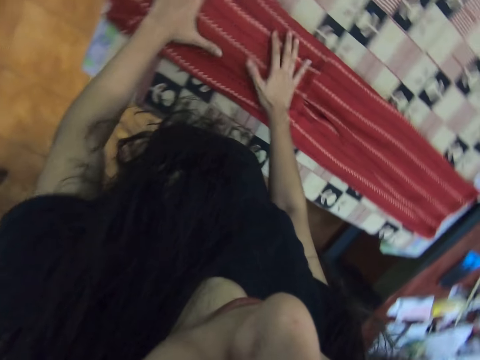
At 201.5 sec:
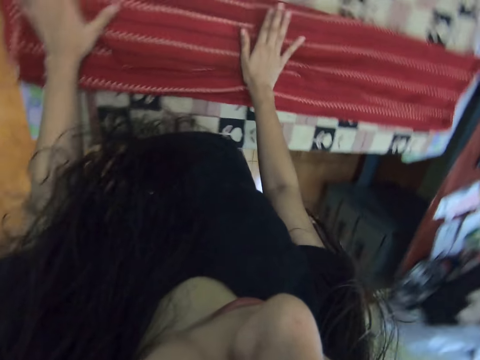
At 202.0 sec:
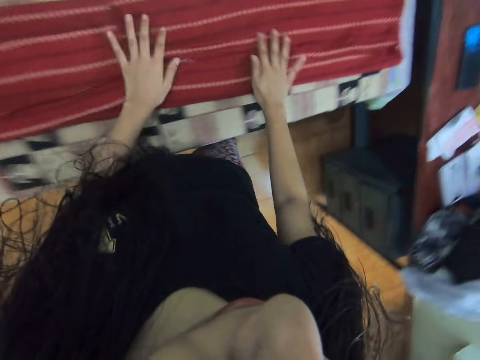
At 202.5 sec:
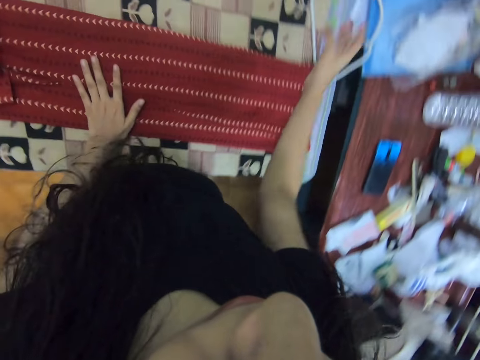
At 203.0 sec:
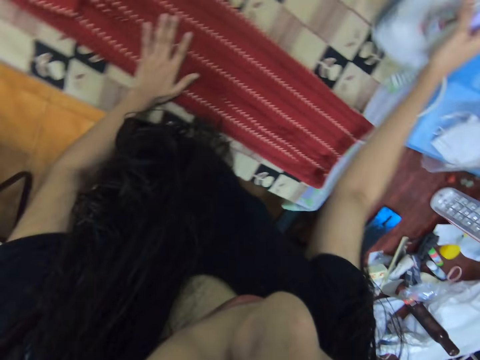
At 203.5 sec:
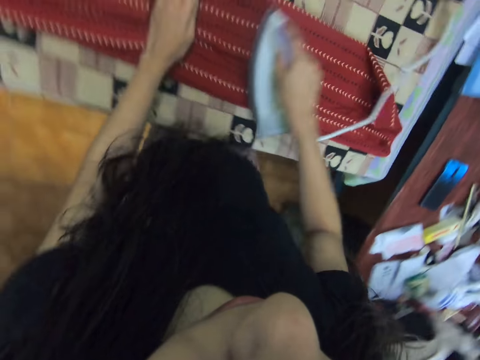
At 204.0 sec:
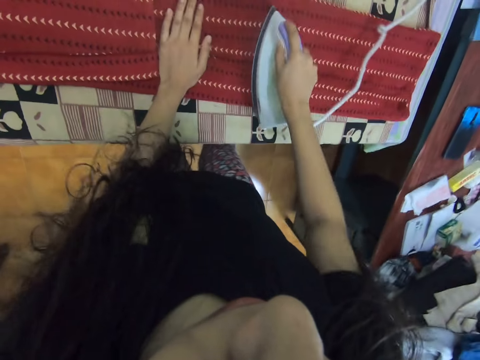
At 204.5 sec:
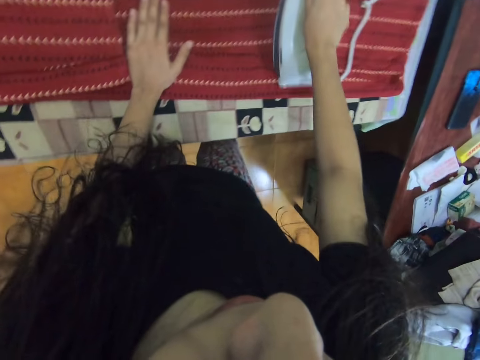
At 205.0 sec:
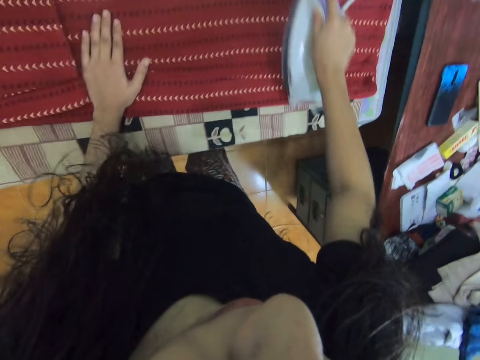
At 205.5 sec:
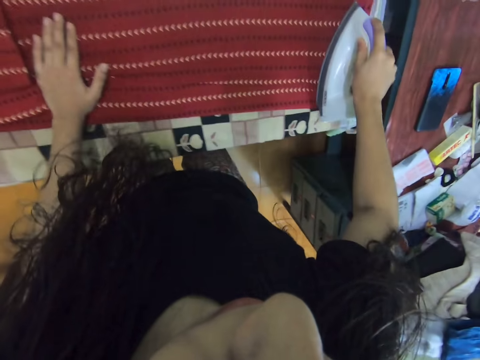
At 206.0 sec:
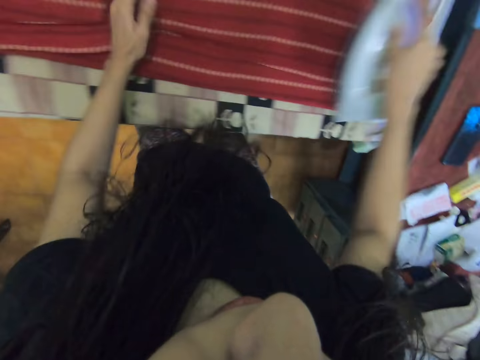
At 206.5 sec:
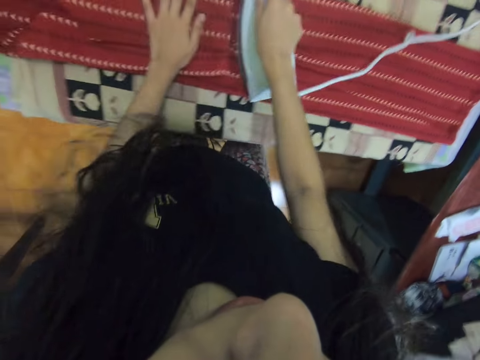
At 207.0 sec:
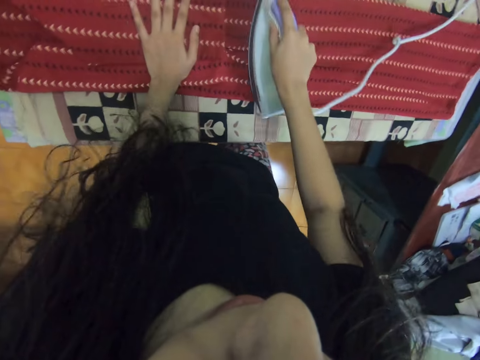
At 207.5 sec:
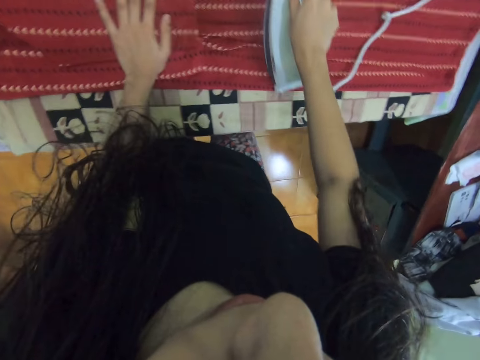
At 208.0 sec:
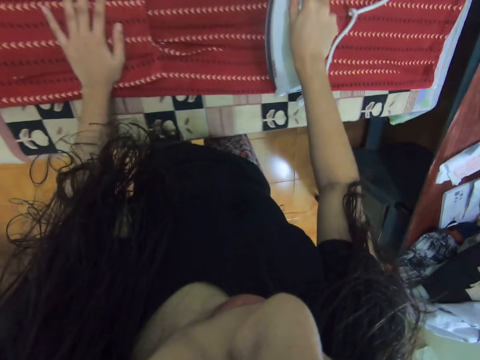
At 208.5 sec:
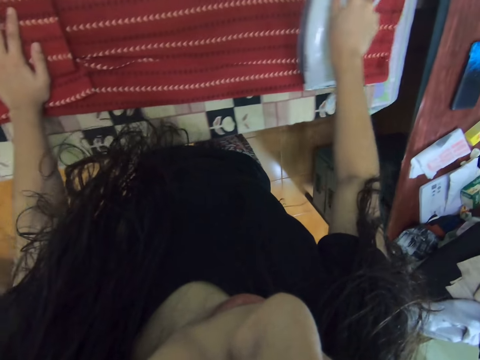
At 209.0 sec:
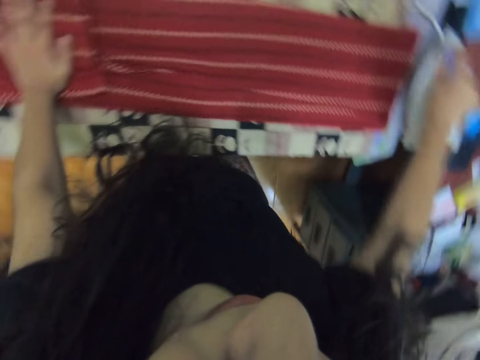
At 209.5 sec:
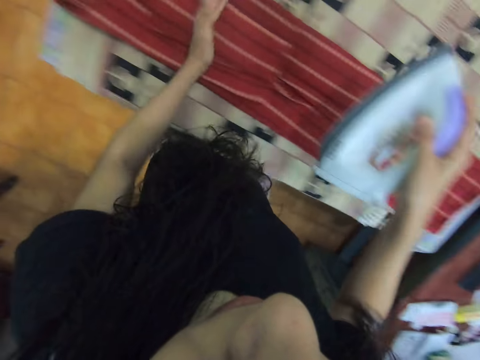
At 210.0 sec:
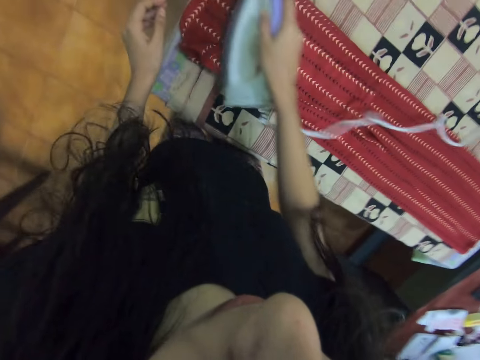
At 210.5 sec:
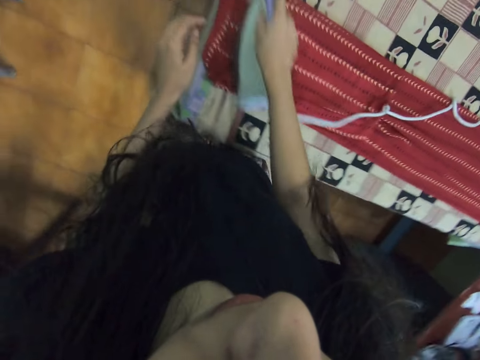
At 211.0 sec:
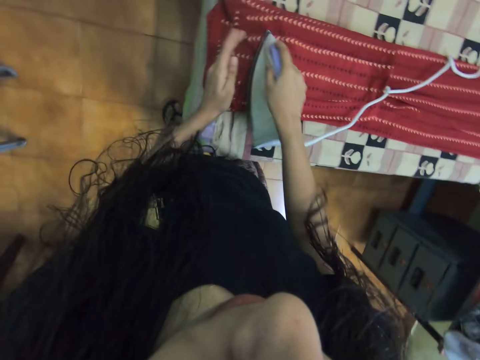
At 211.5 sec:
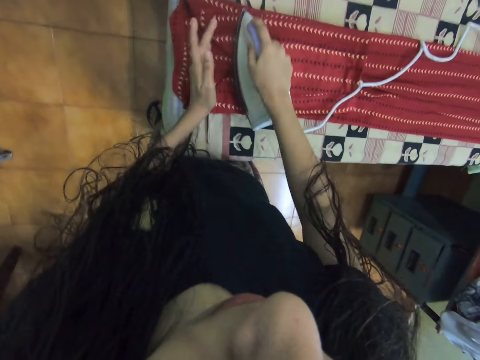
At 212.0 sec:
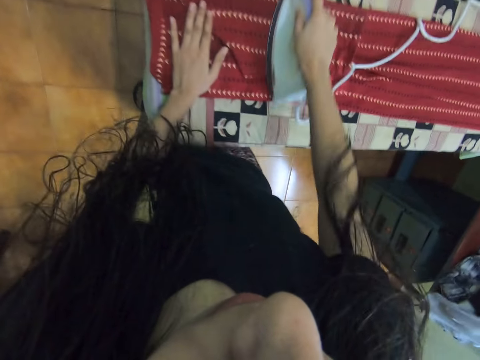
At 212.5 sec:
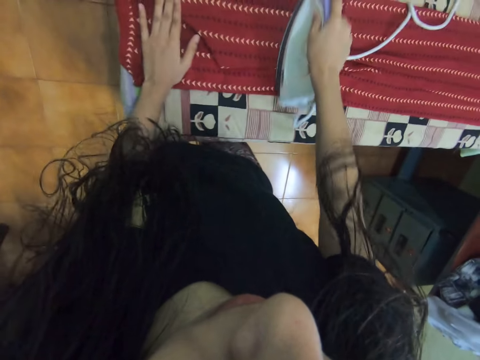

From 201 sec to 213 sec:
The camera wearer picks up an iron box. They iron a shirt or dress.

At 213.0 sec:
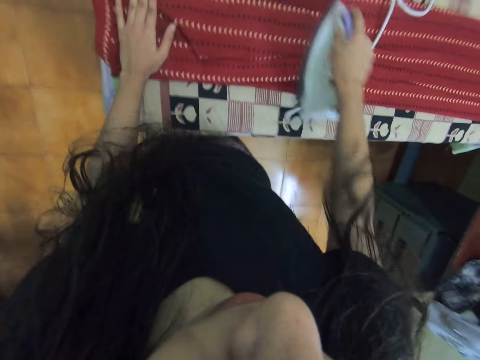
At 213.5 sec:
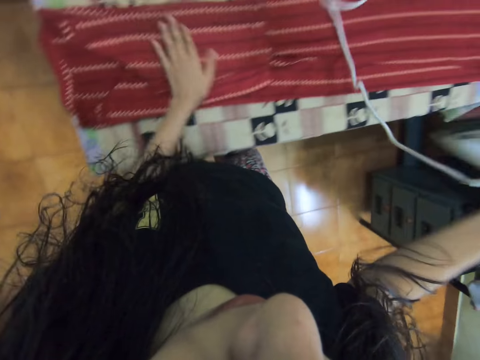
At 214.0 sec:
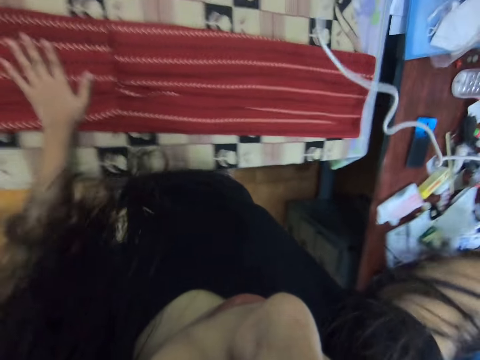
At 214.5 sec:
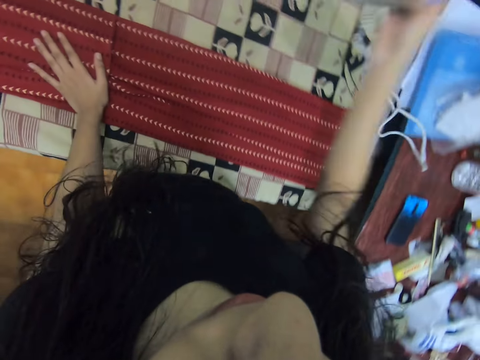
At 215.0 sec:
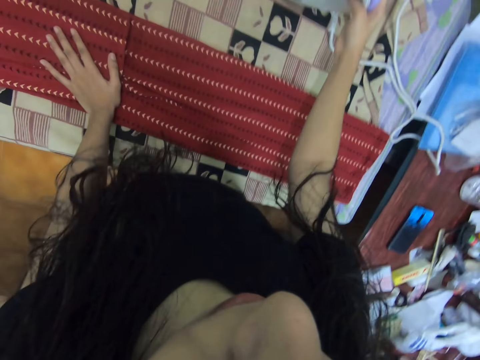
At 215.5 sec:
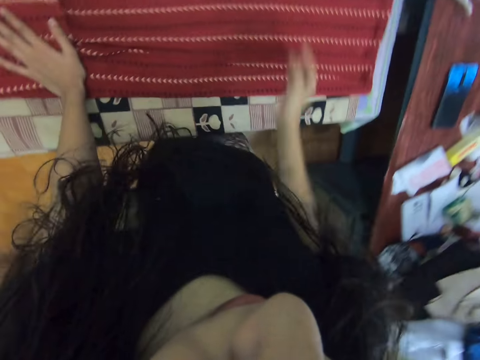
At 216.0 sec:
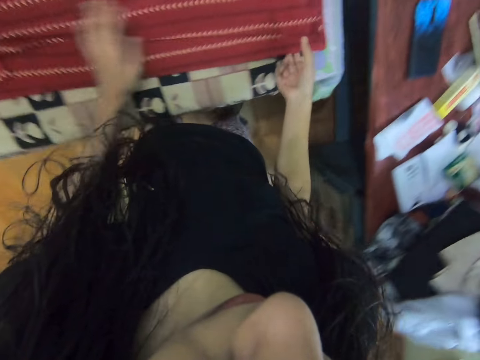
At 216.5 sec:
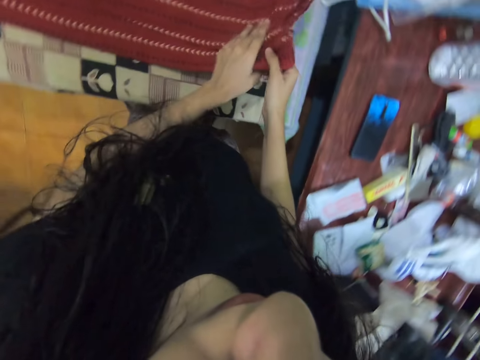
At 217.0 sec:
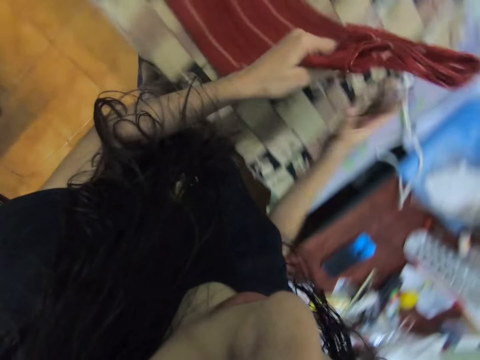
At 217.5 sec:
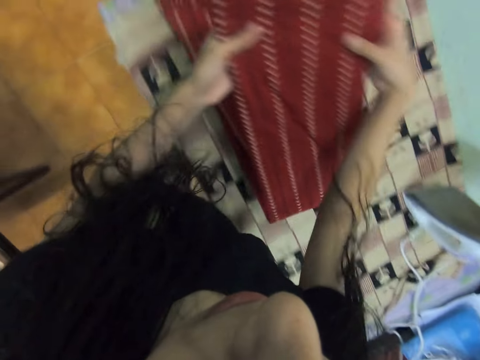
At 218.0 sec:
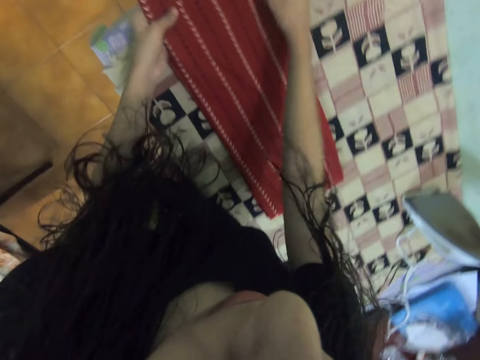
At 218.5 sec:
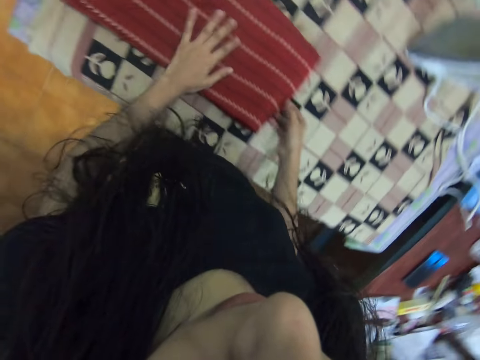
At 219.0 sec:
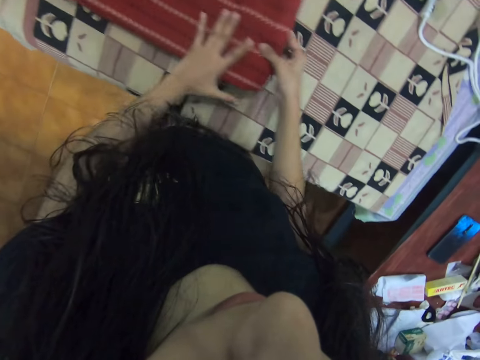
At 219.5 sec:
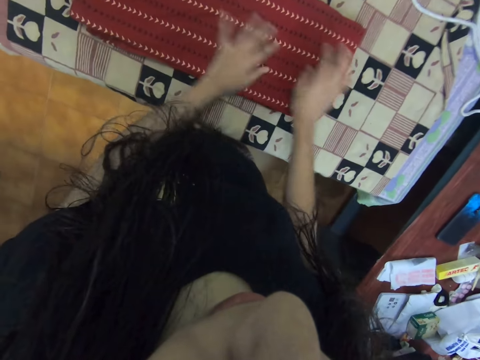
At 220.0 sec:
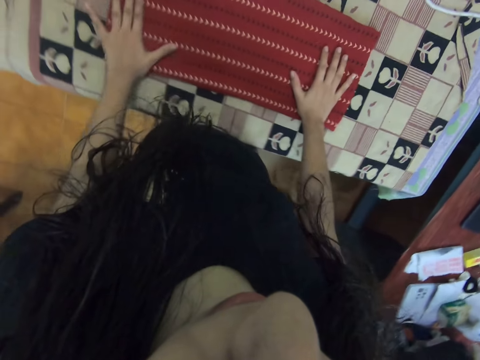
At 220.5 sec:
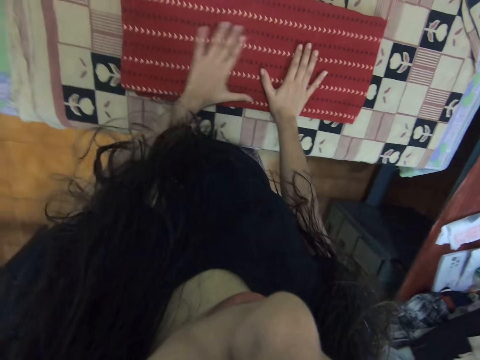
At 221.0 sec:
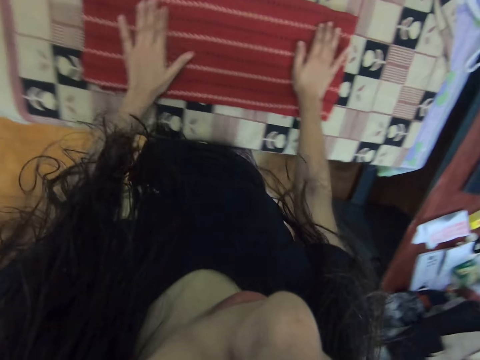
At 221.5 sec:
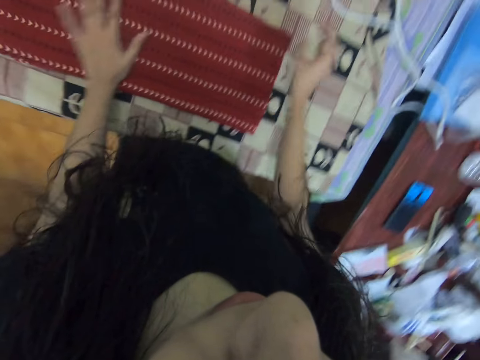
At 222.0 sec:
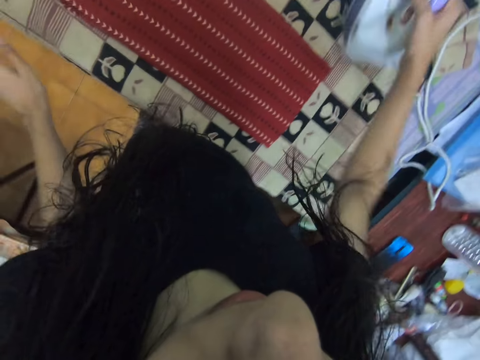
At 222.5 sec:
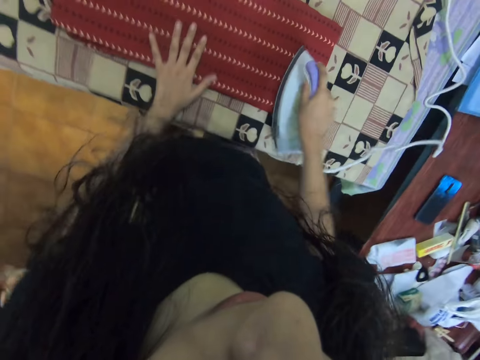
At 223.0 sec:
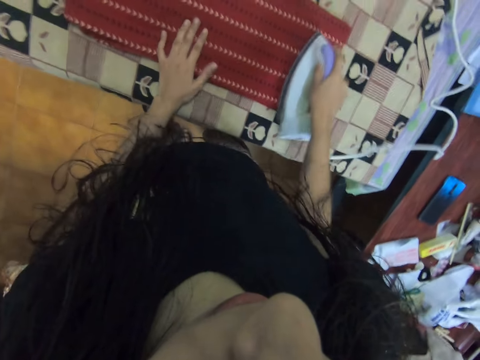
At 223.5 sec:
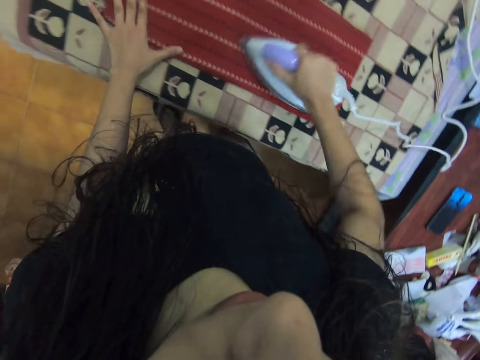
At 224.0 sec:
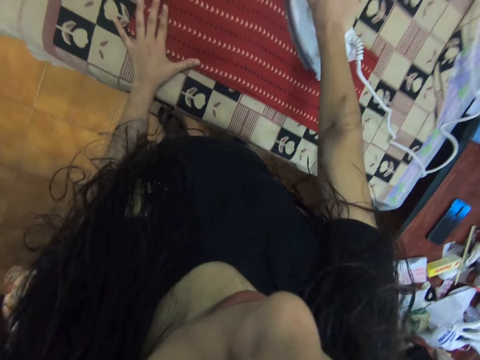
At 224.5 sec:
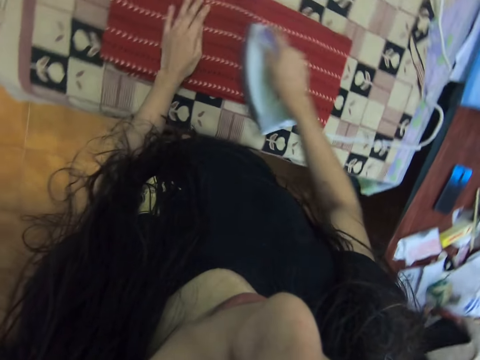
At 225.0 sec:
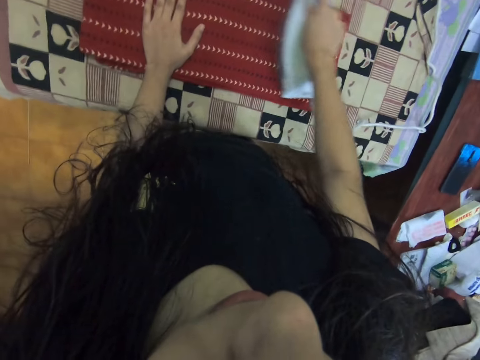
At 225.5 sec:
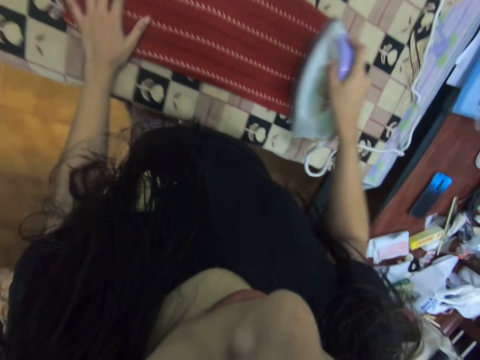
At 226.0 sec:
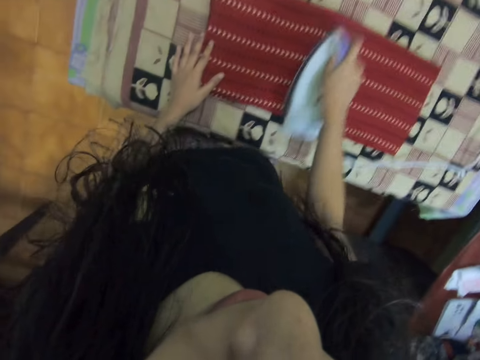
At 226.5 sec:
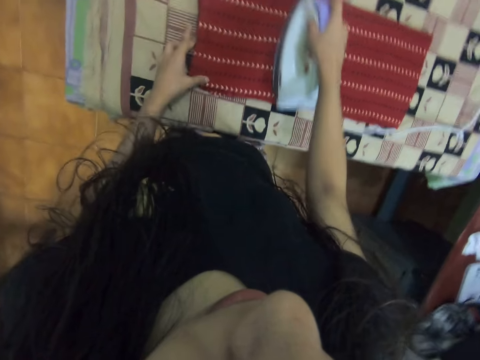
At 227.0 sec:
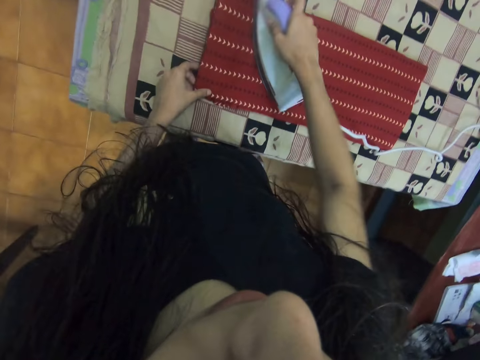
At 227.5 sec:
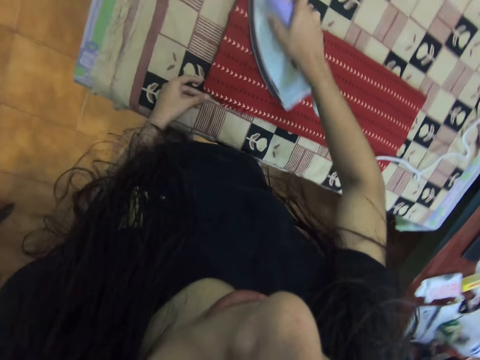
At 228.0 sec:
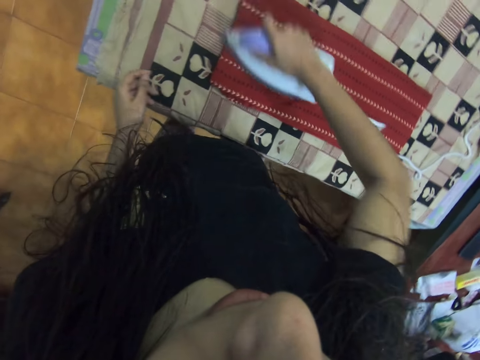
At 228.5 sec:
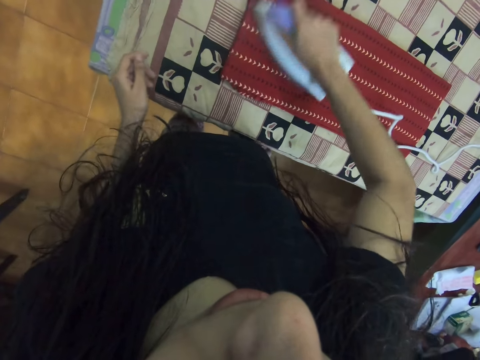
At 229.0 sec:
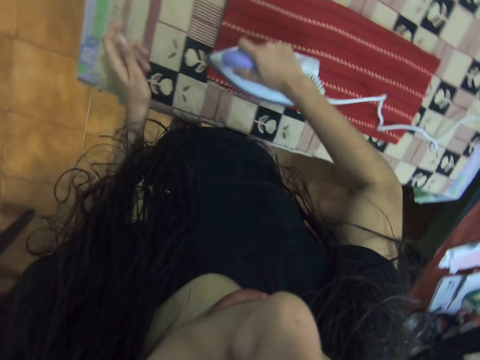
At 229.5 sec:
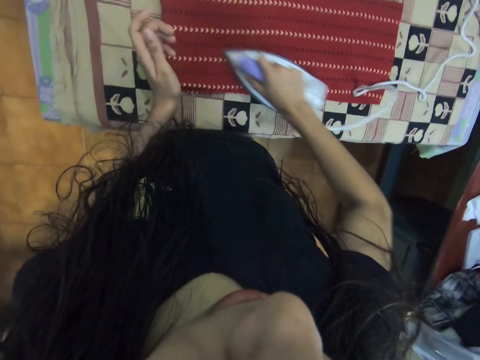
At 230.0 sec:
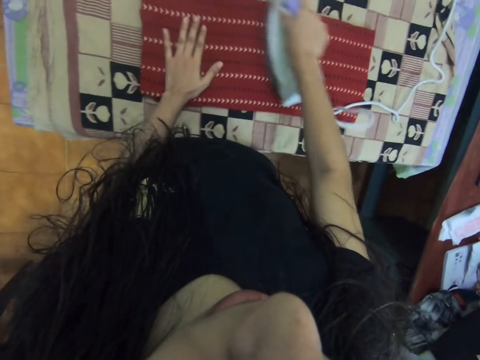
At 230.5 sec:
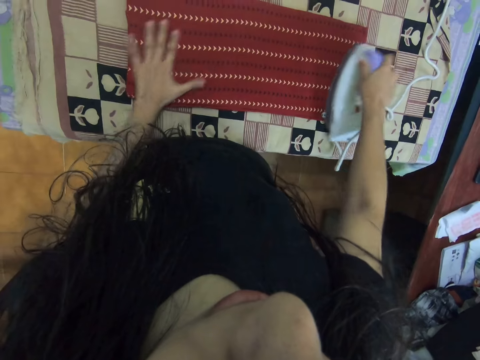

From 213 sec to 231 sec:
The camera wearer puts down an iron box. They fold a dress or shirt. They pick up the iron box. They iron the dress.
